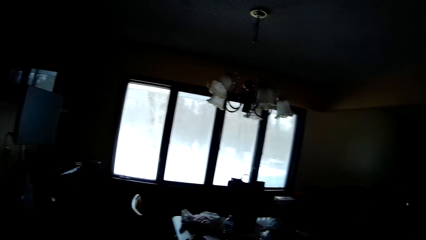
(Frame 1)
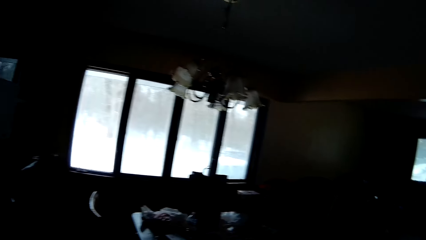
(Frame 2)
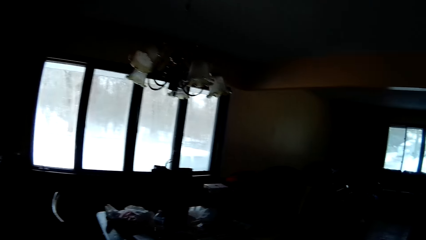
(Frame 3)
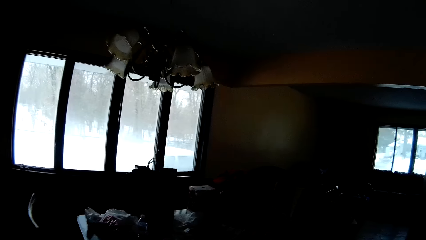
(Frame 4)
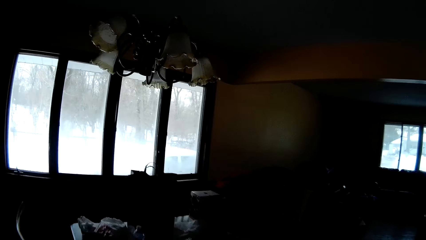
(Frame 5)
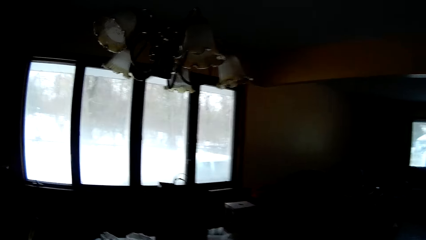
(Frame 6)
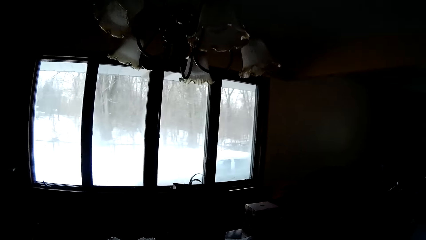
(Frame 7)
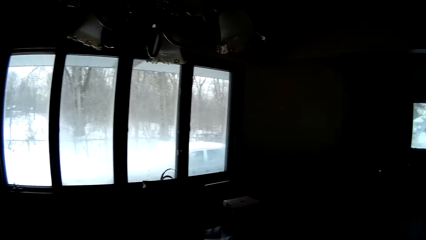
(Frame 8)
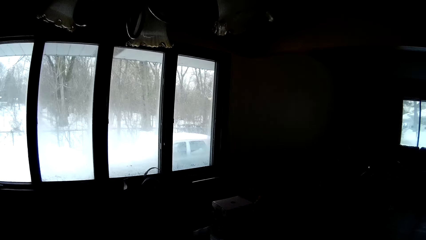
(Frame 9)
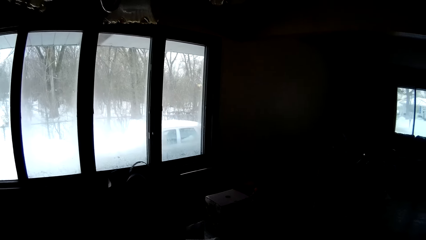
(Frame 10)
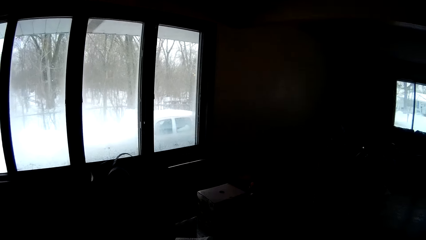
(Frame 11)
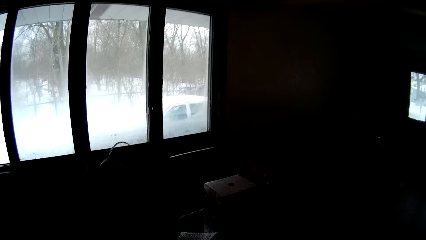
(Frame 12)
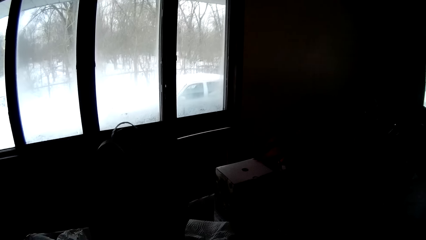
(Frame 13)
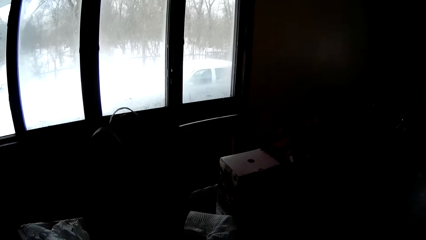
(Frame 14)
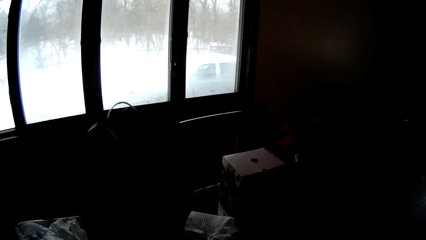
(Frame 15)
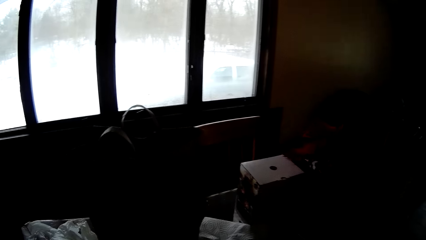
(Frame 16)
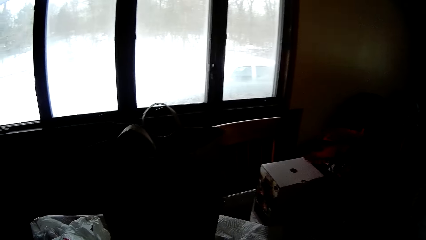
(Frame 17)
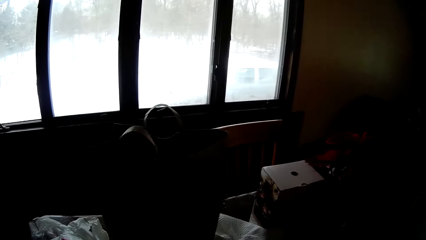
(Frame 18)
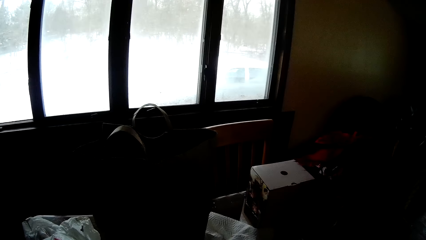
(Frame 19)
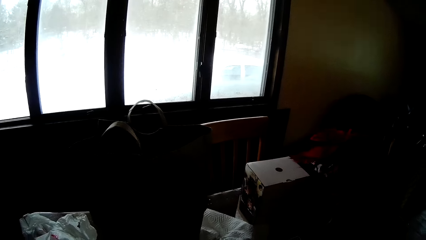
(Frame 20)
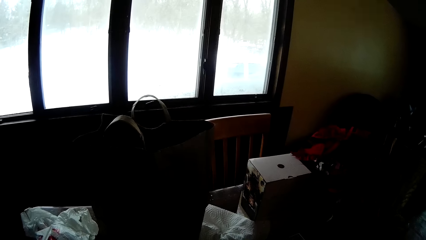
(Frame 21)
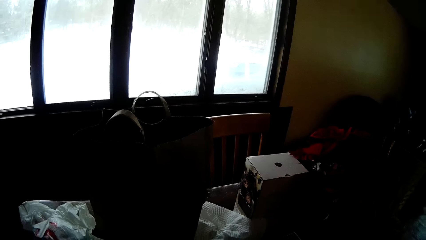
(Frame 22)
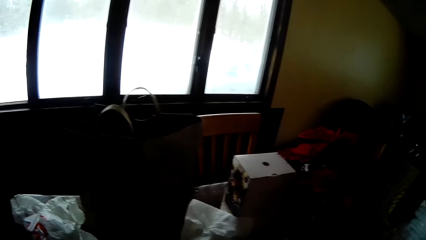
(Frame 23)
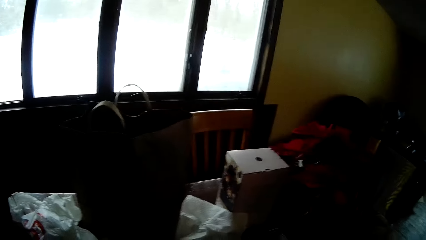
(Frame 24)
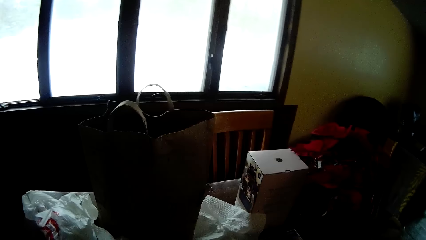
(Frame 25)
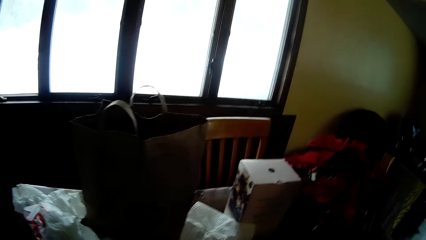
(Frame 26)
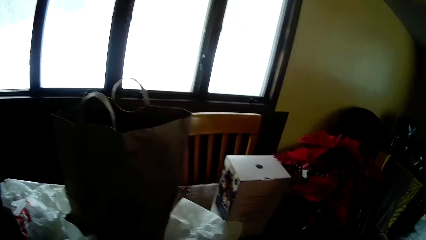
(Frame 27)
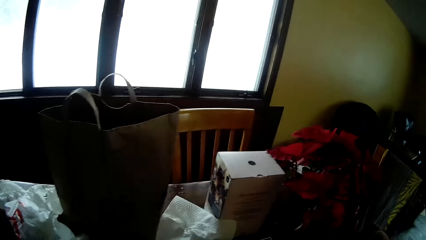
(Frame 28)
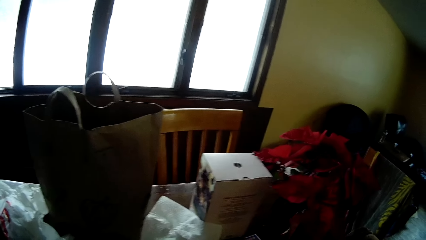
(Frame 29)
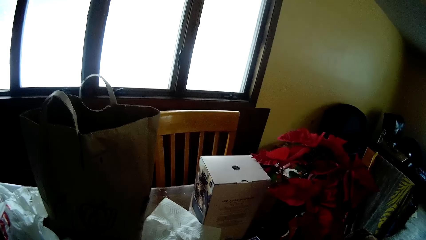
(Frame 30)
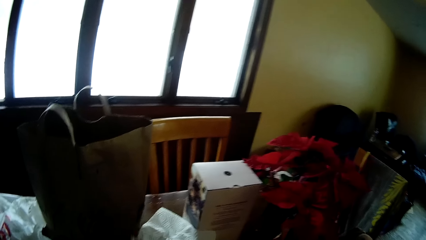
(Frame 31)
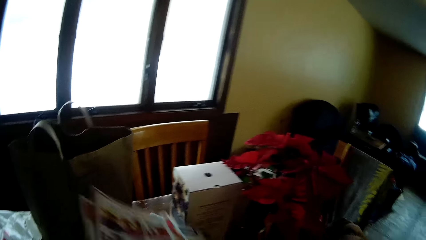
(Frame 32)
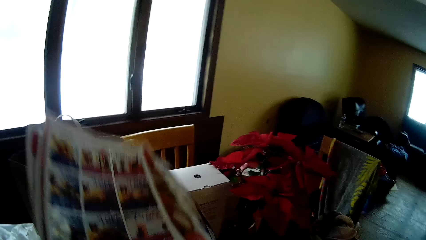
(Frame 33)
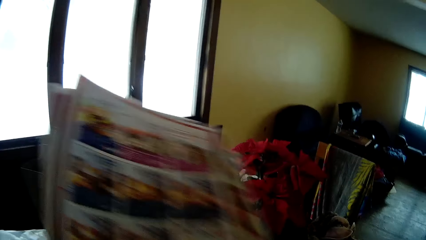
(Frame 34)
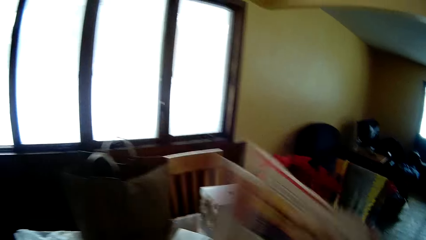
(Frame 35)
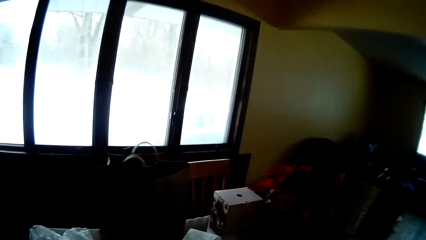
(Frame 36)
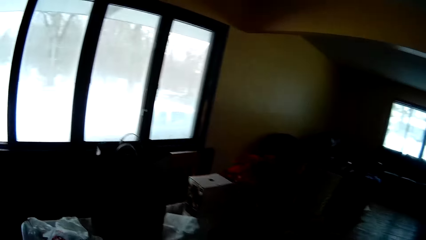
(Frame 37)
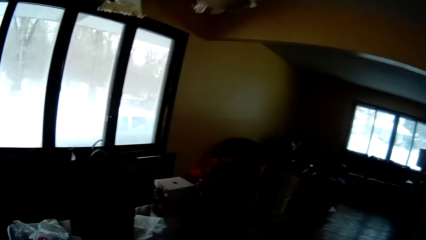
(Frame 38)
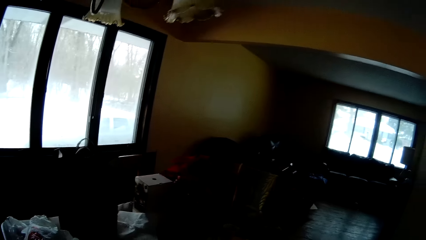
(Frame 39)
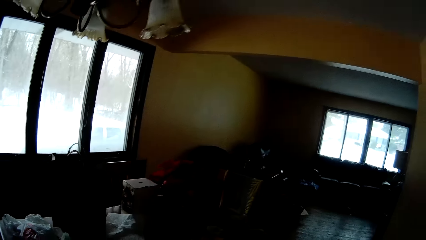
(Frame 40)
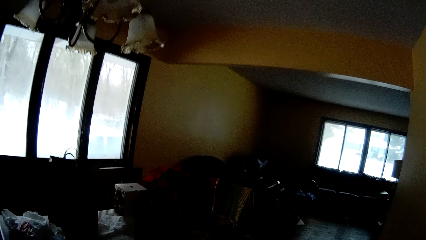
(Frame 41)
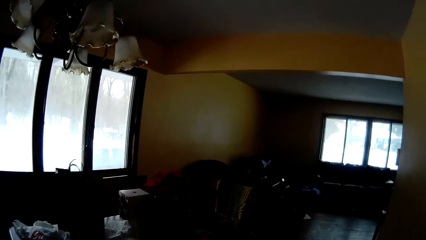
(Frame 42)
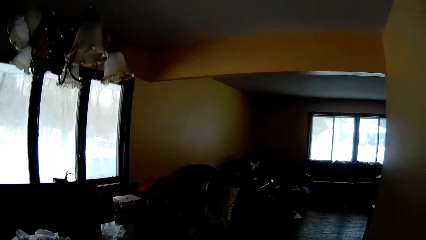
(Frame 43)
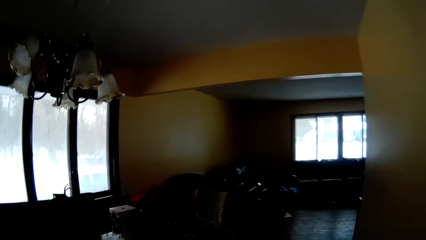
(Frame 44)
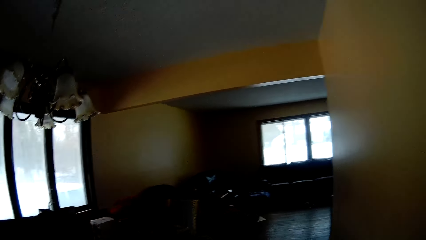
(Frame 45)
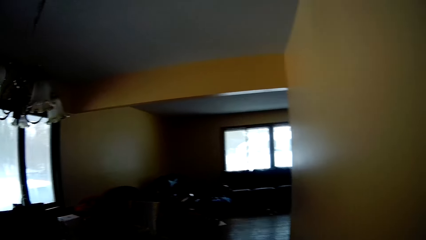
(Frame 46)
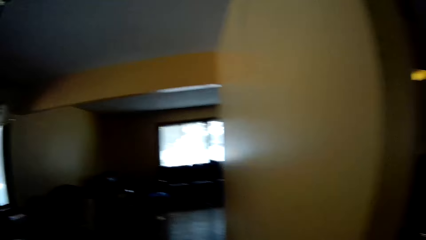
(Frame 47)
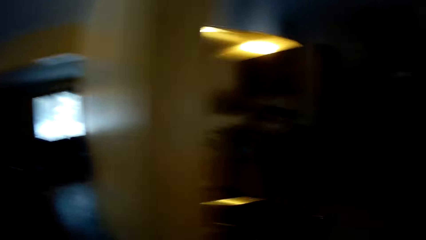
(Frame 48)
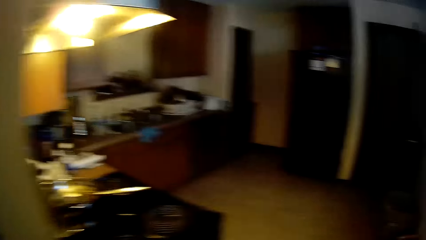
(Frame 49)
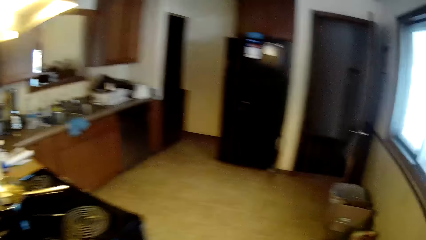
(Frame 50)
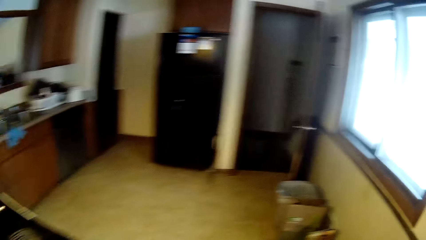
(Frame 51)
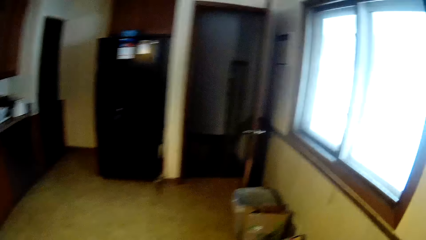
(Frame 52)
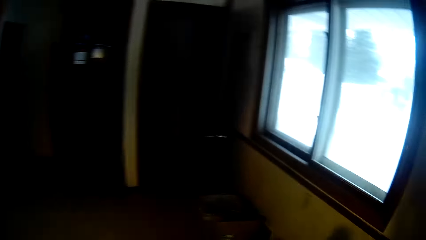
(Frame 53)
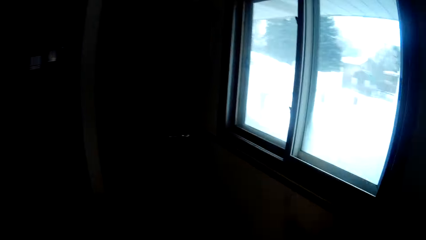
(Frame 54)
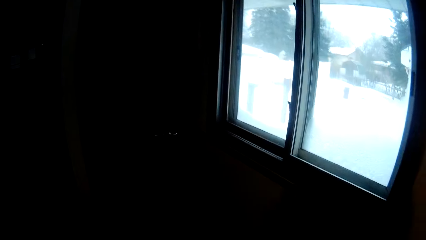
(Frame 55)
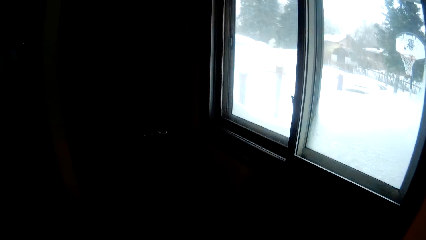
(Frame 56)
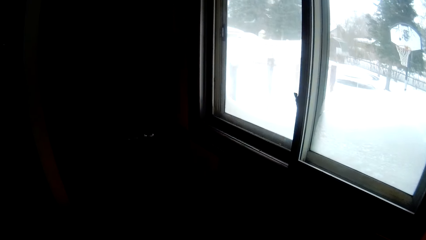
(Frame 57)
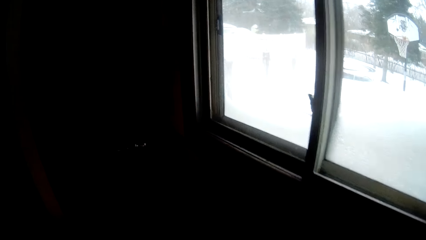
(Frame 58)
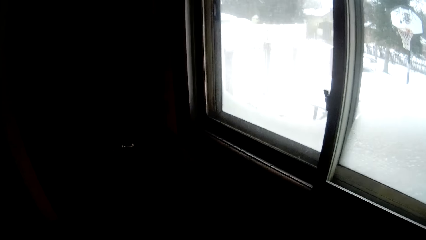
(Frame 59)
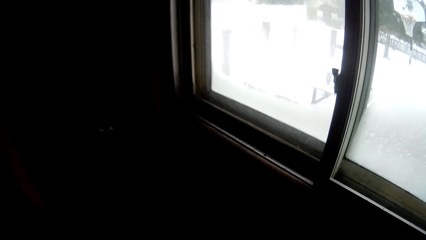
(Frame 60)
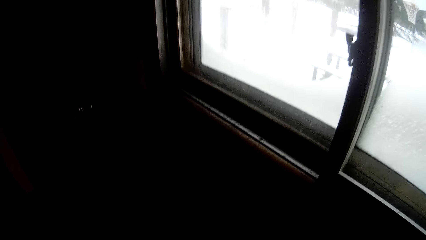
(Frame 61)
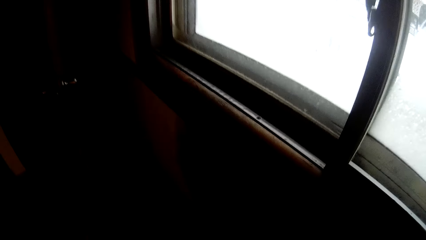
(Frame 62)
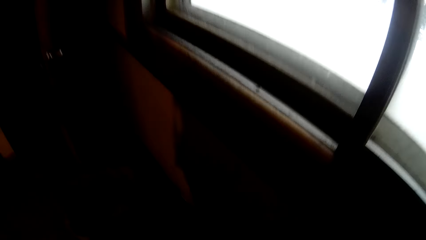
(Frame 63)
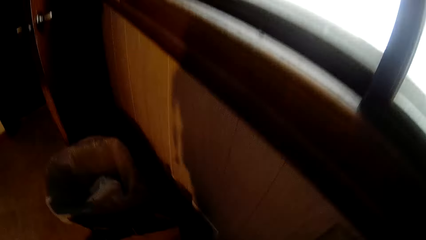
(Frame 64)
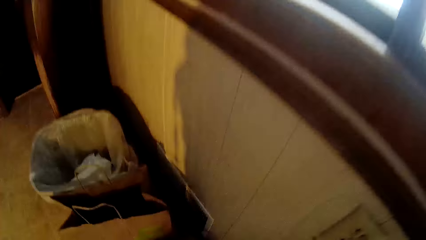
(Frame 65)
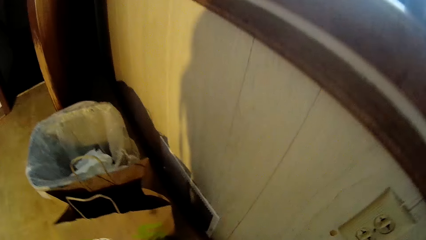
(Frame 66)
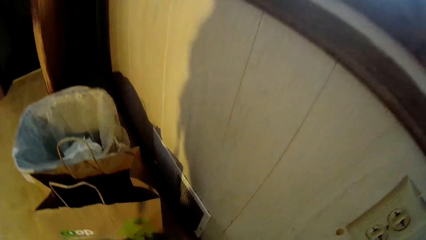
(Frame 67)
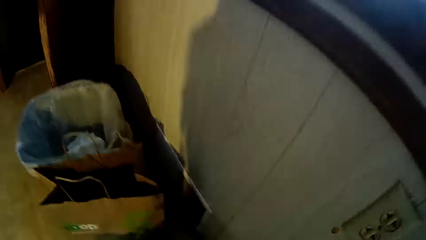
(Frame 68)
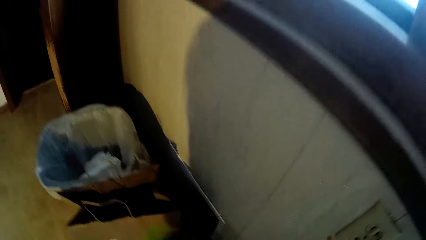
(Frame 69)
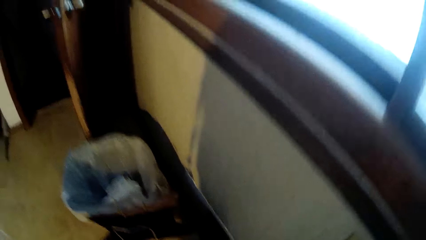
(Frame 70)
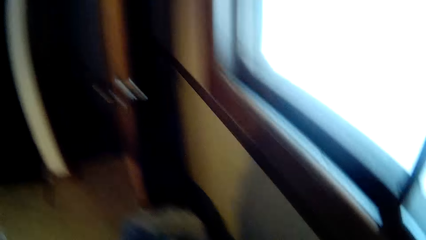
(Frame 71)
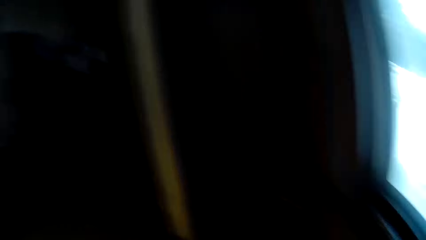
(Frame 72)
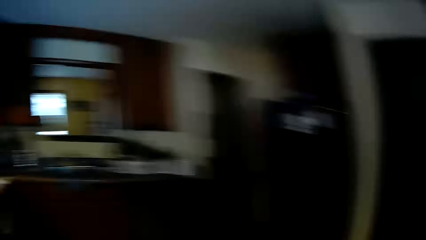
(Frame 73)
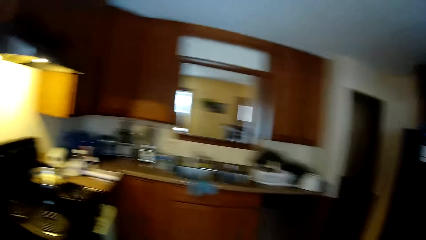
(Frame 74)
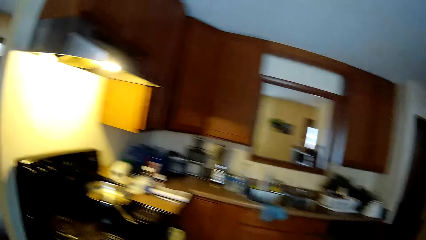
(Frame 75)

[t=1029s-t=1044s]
The camera wearer walks into the living room. She picks up a paper or magazine from the table with her right hand. She raises the magazine. She looks around. She walks around the house.
